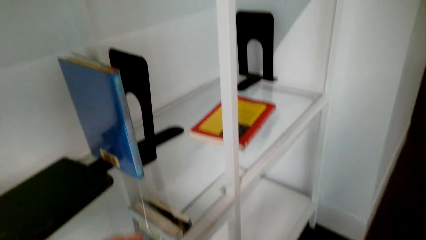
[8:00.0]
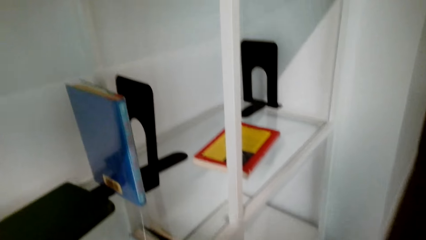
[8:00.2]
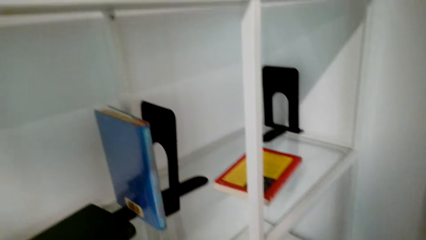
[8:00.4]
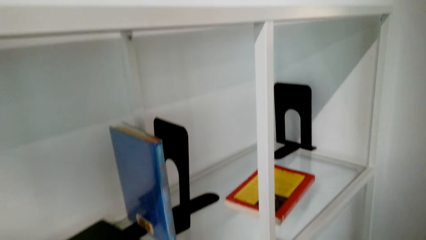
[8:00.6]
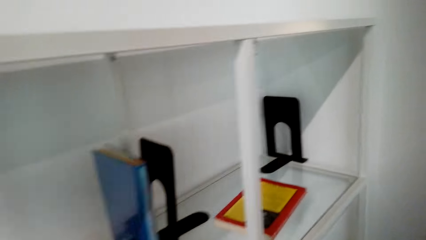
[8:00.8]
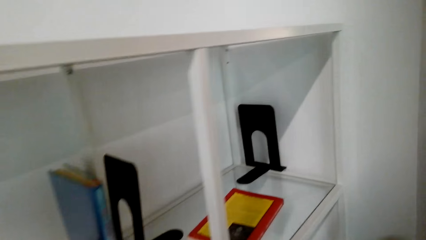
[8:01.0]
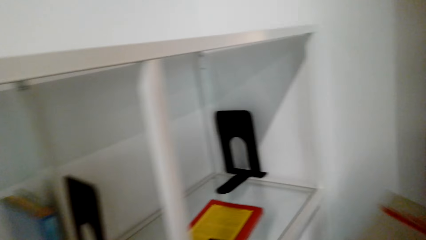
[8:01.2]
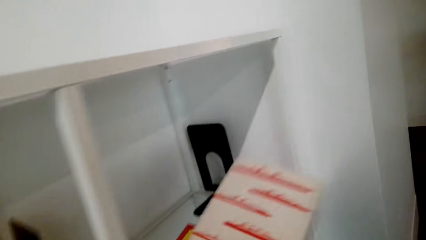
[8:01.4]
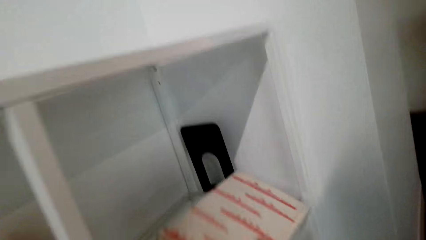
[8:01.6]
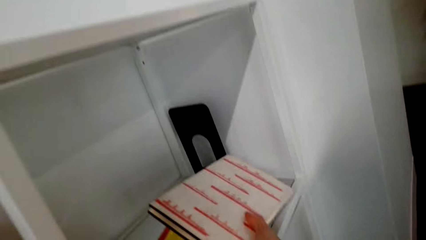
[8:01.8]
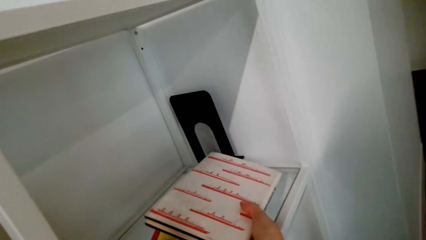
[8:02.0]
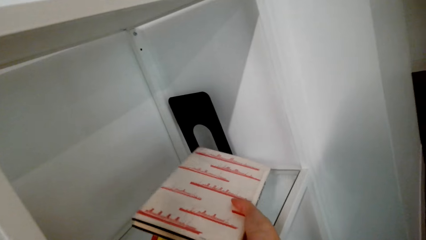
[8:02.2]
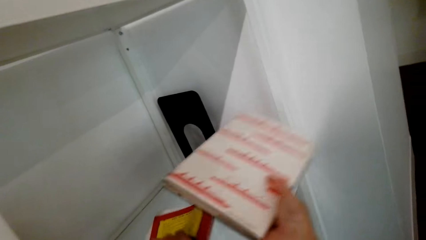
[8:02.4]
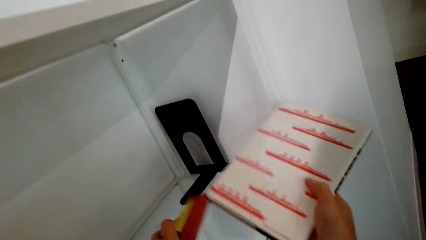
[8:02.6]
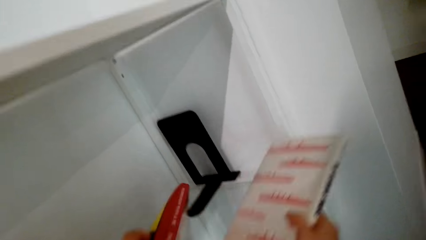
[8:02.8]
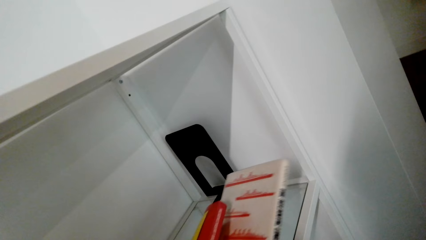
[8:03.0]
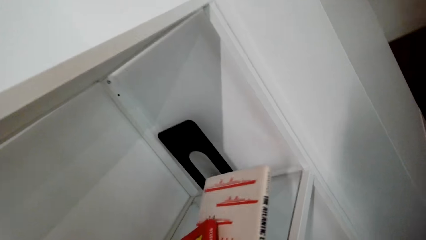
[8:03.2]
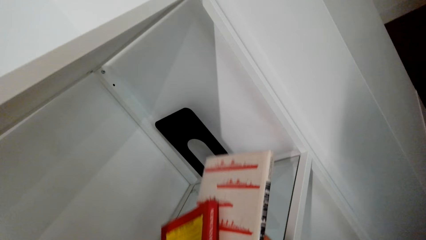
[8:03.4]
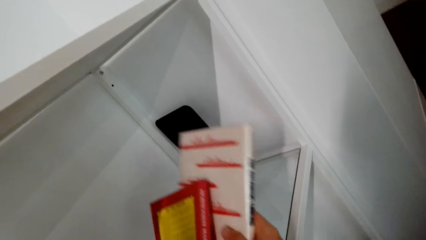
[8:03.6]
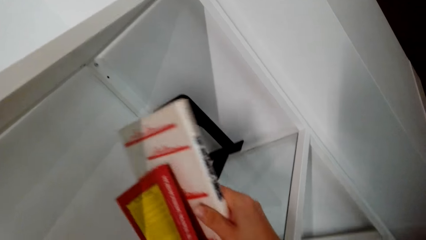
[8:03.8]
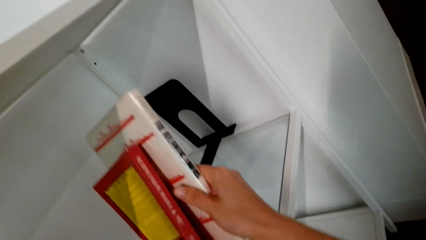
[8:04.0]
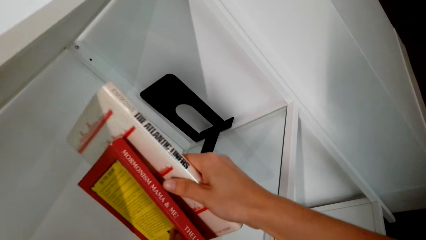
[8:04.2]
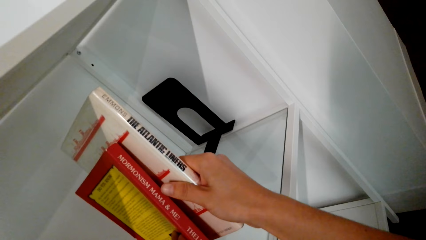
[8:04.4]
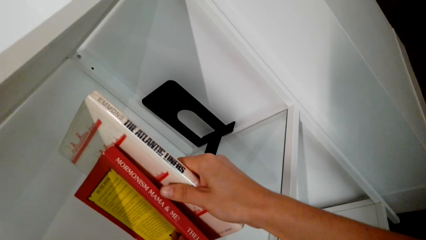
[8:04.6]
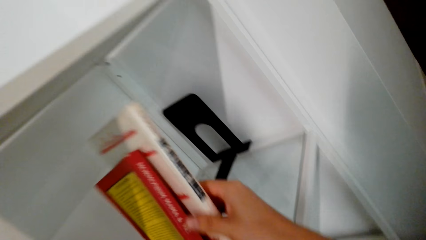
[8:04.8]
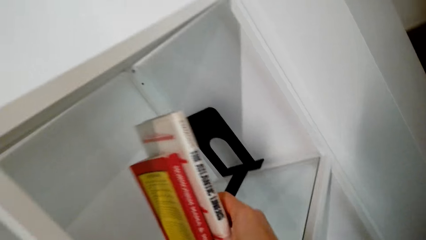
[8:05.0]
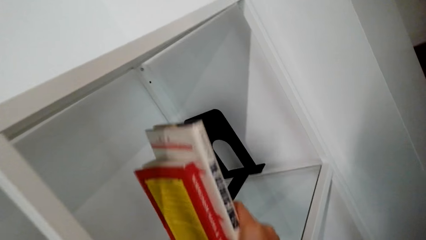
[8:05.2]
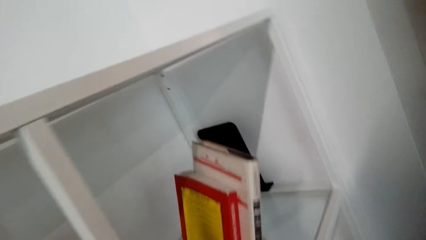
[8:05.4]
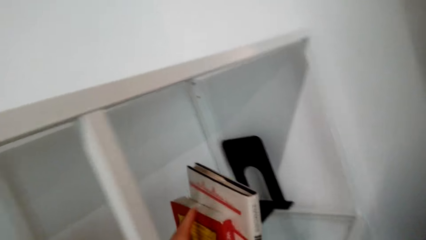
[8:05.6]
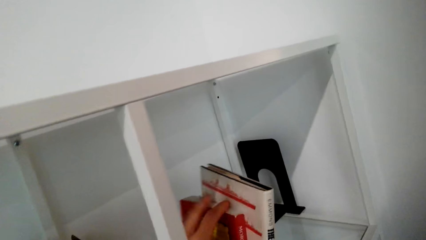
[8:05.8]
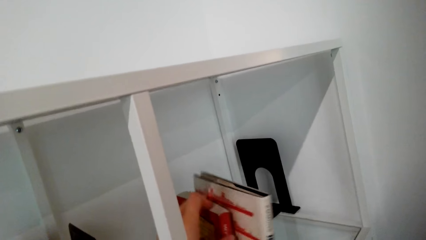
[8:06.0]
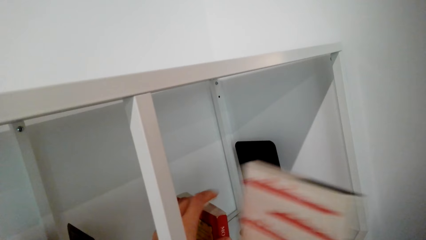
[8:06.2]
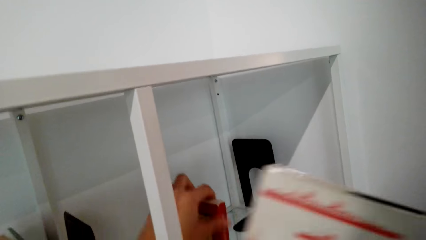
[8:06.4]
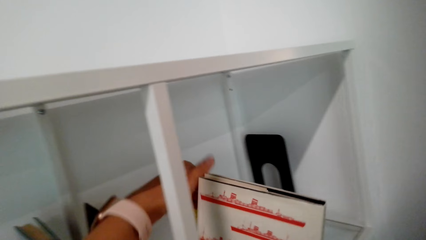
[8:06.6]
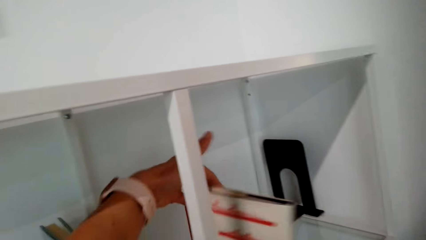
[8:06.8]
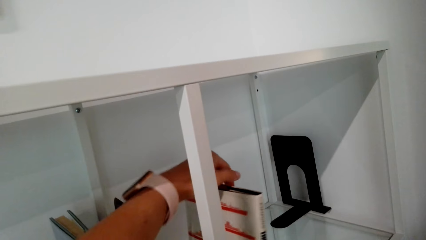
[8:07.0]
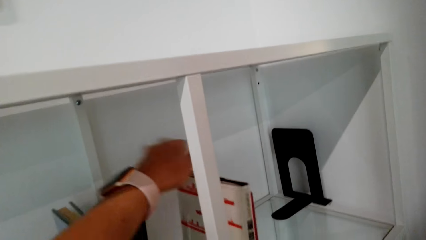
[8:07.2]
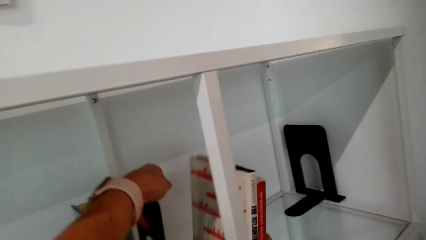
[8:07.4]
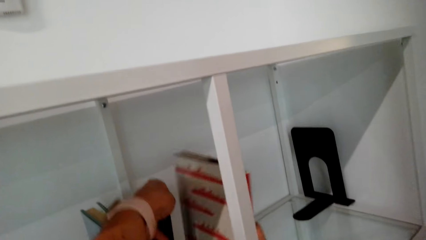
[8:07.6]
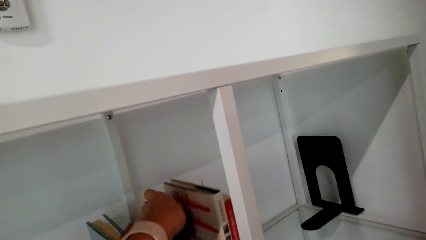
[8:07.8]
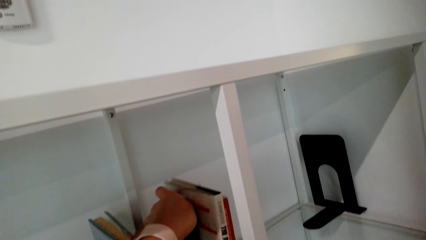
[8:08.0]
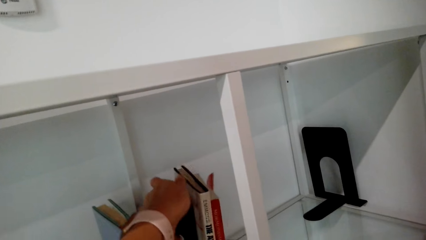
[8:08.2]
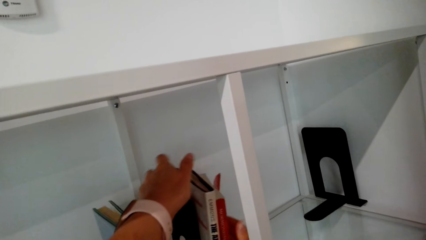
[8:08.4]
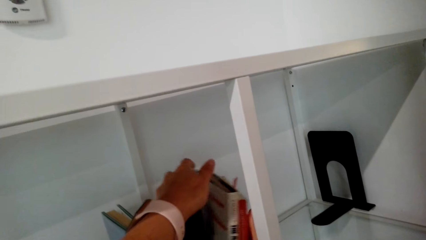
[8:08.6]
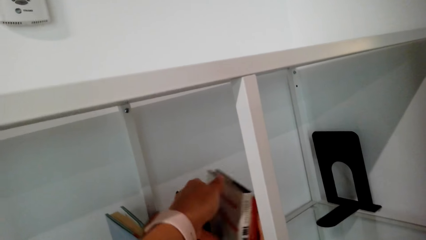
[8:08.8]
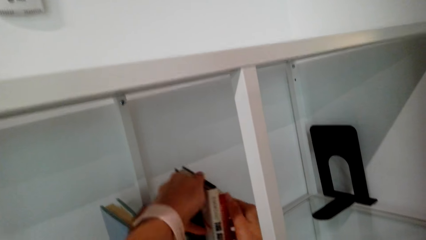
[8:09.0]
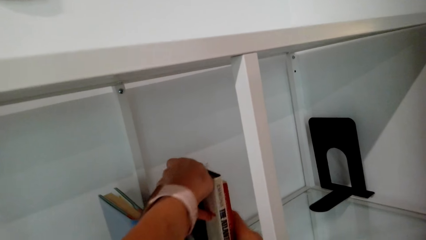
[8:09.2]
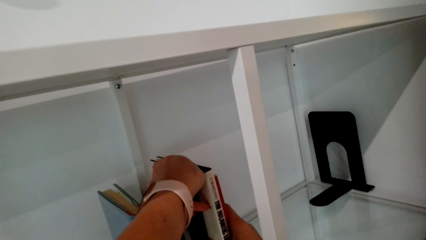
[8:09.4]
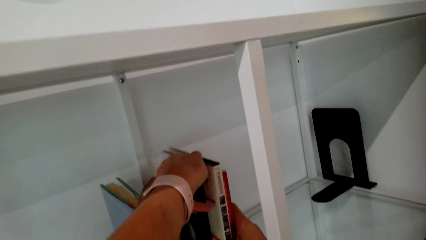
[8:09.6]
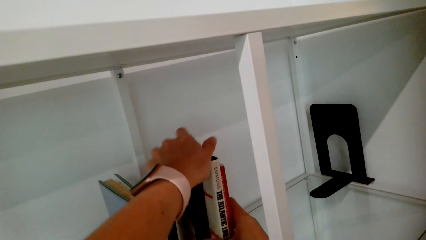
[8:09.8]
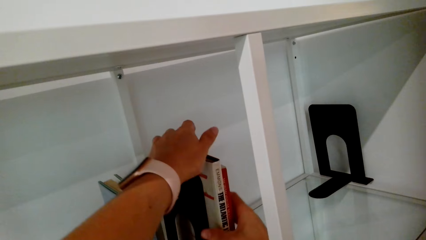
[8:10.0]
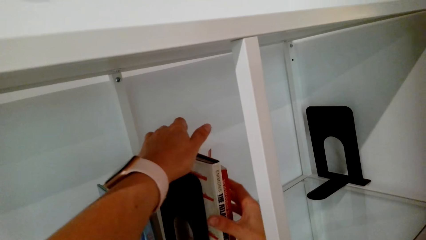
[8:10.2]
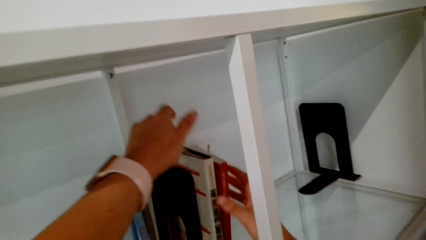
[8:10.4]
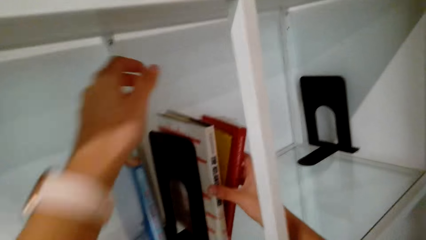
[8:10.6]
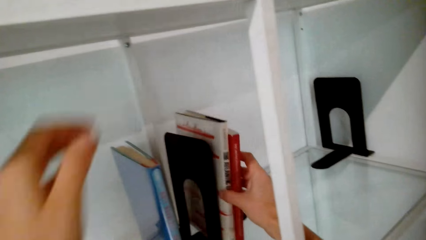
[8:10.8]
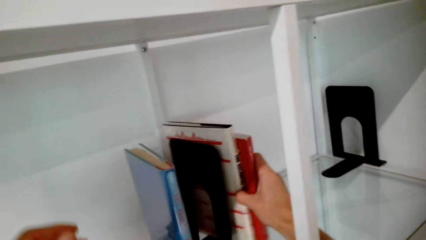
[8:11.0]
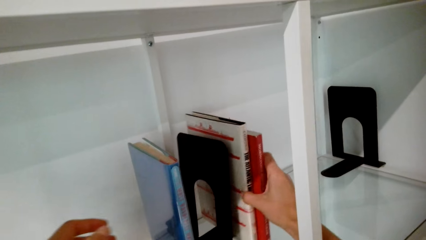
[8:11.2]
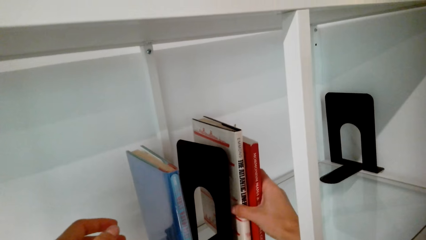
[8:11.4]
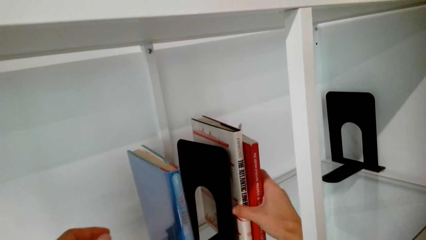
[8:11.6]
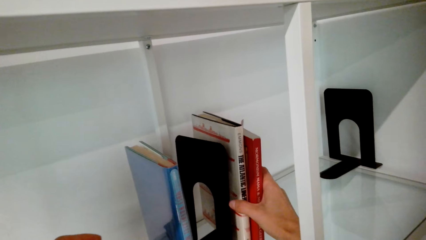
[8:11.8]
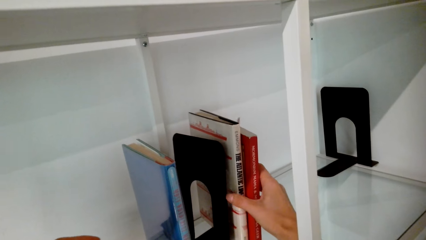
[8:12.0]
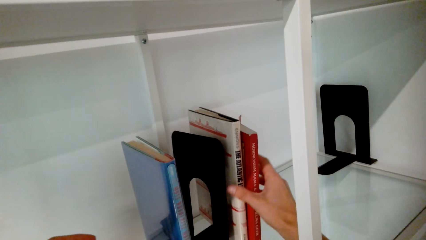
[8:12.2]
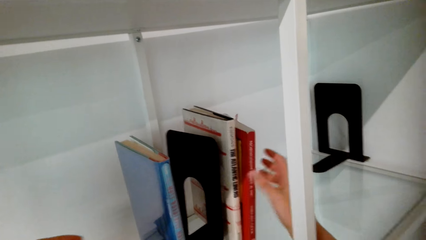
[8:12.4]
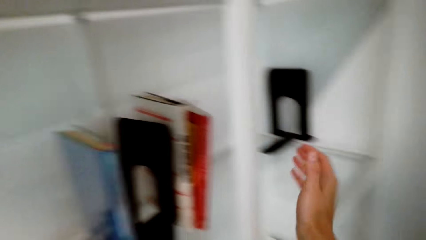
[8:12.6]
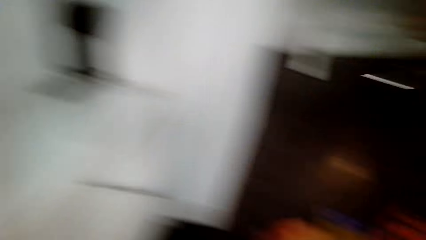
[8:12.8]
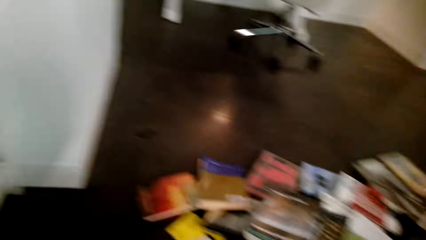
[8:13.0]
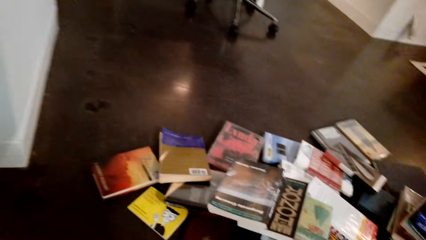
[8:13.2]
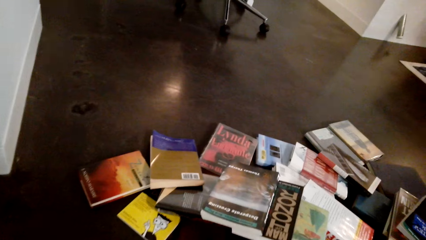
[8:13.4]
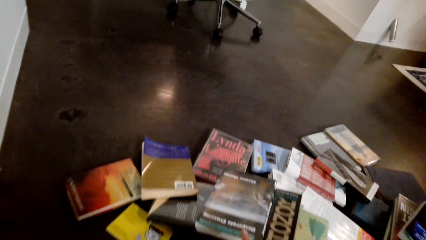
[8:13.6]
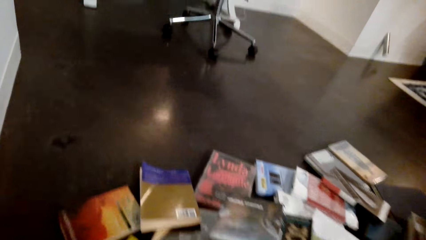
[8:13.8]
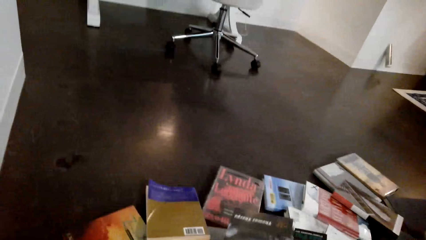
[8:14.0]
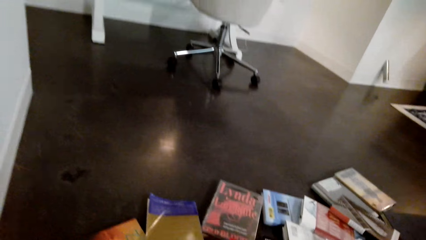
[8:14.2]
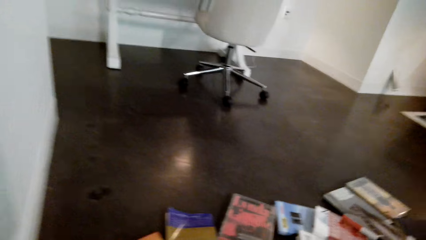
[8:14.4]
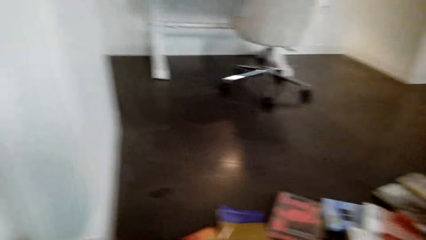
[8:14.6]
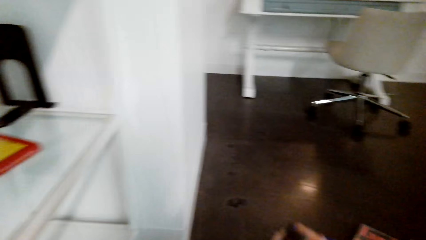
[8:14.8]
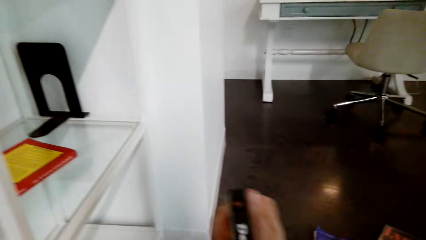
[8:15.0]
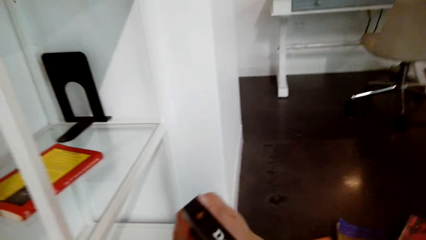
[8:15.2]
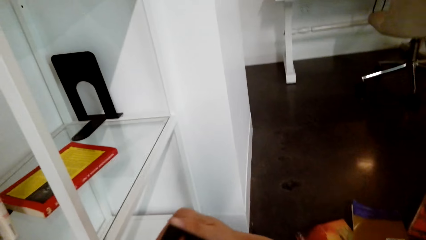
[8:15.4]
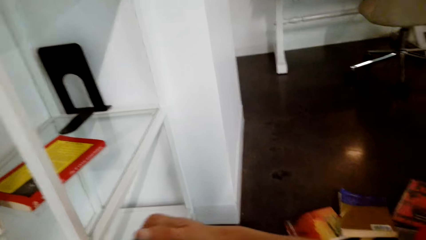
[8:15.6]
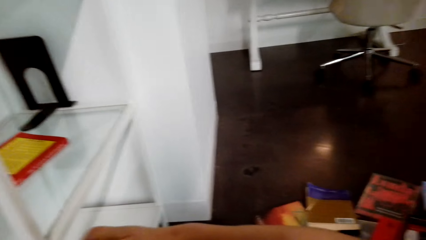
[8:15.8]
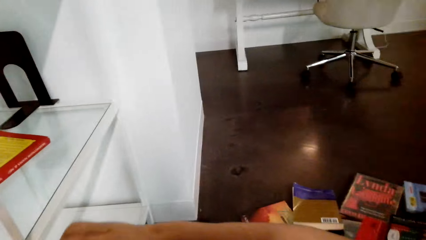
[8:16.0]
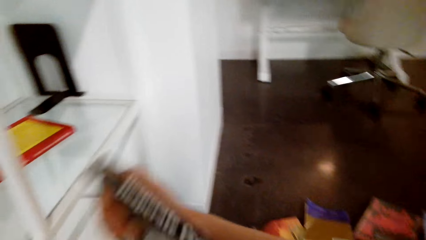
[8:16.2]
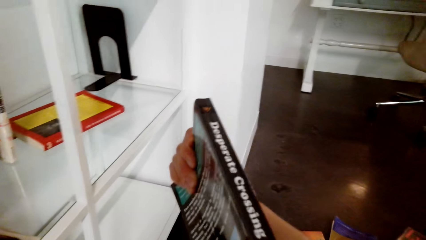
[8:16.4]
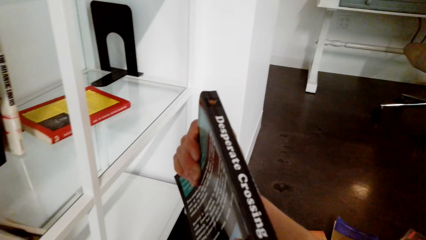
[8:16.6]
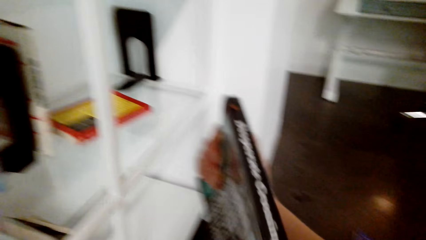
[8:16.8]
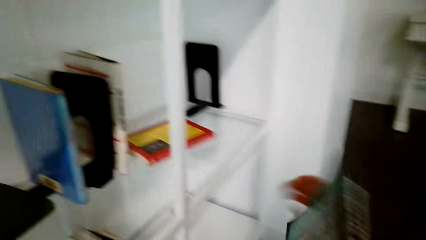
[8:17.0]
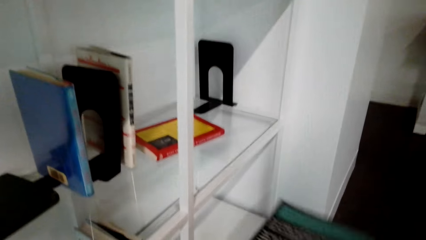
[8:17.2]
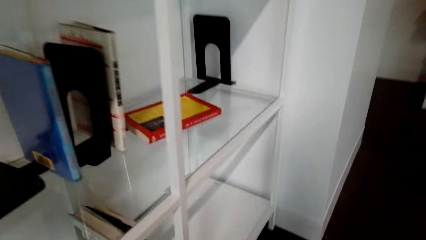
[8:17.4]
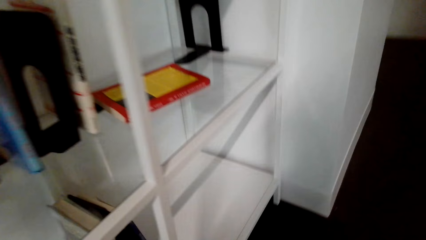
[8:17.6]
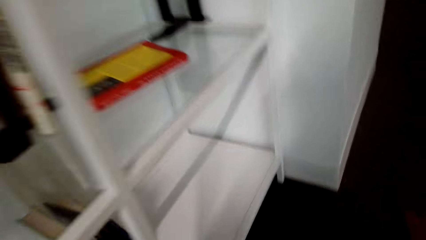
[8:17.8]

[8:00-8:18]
The camera wearer picks the book in the shelf. They arrange the books in the shelf. They pick up a book. They look at the book.
